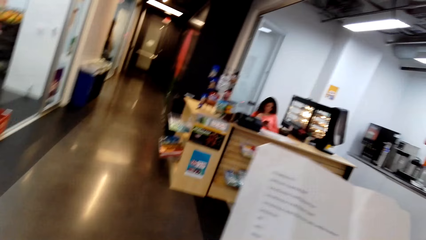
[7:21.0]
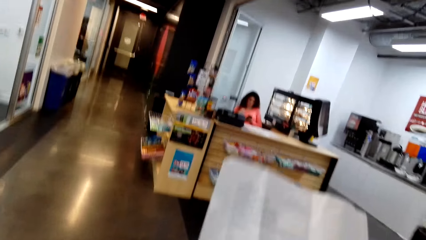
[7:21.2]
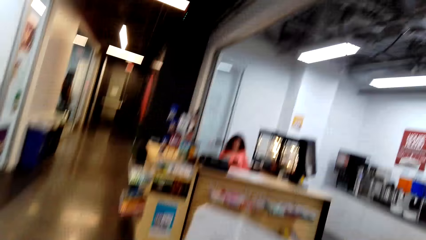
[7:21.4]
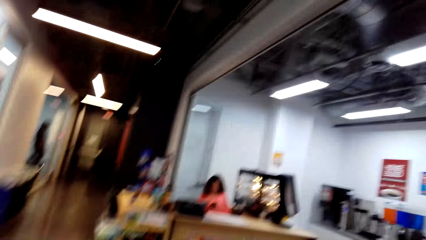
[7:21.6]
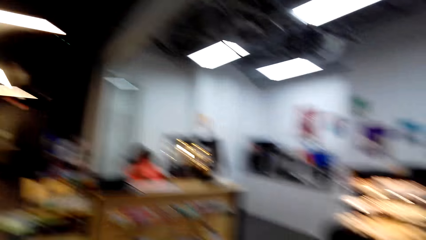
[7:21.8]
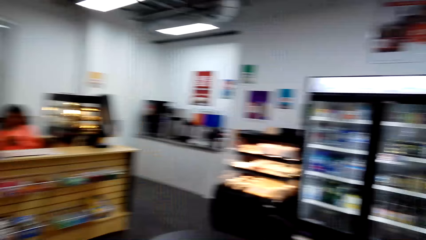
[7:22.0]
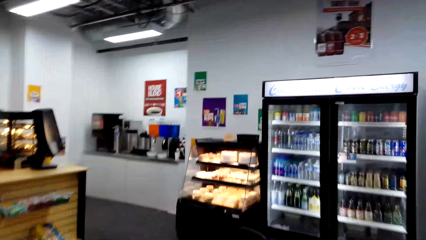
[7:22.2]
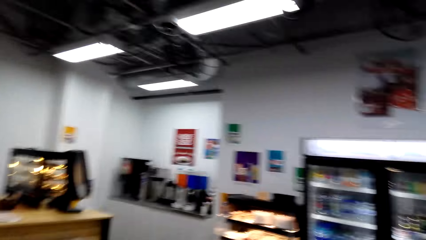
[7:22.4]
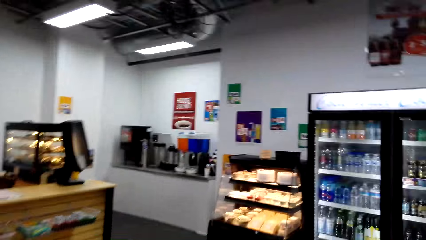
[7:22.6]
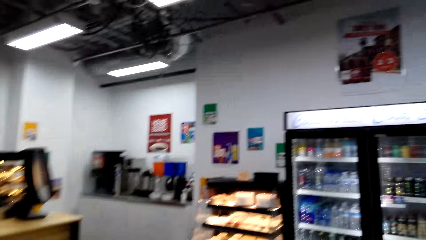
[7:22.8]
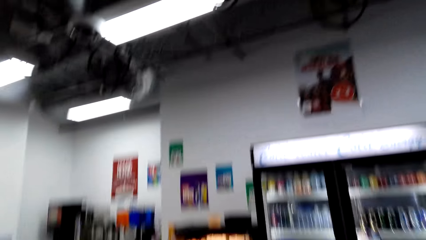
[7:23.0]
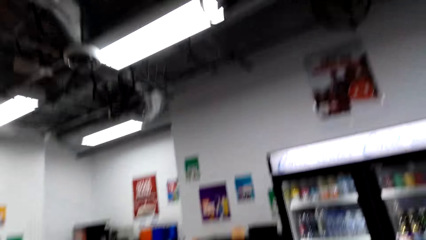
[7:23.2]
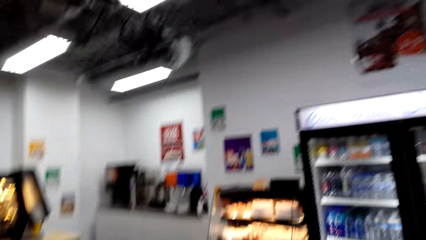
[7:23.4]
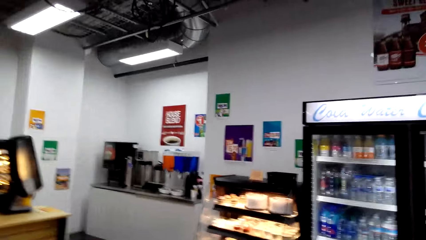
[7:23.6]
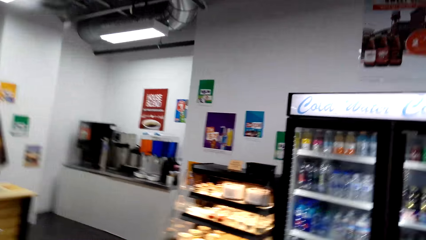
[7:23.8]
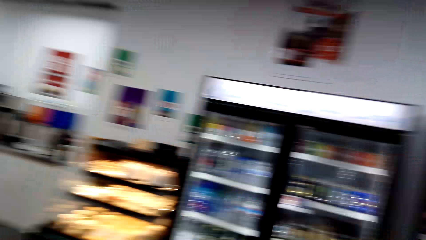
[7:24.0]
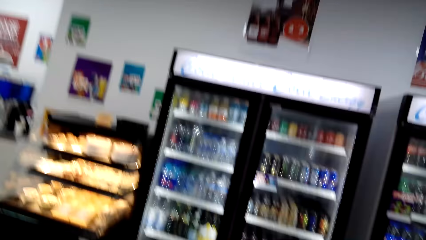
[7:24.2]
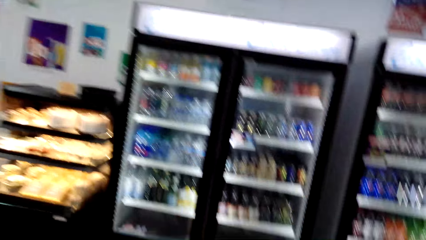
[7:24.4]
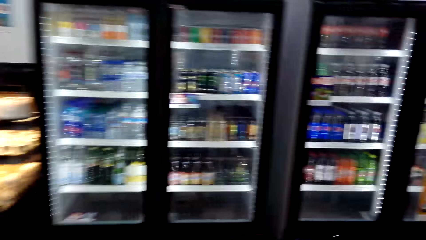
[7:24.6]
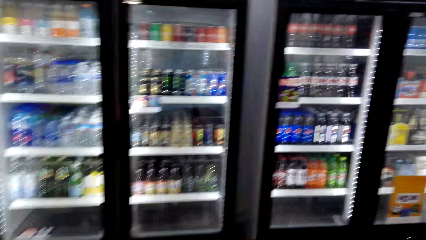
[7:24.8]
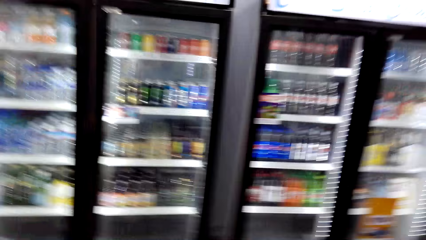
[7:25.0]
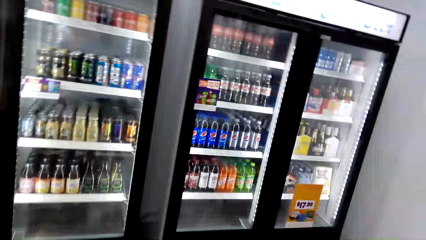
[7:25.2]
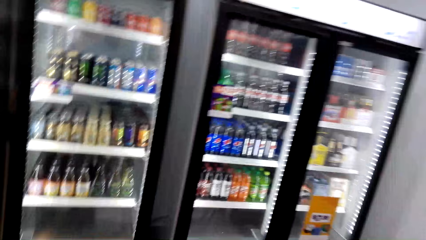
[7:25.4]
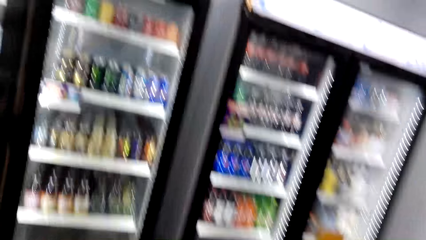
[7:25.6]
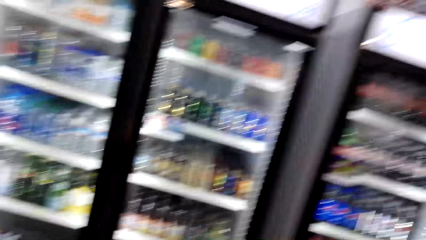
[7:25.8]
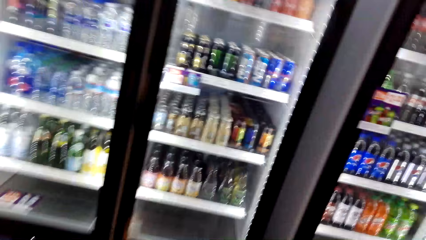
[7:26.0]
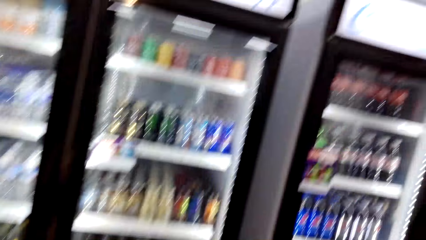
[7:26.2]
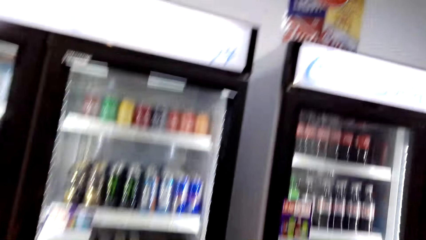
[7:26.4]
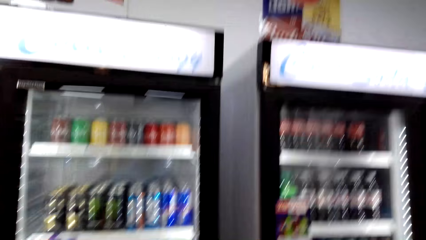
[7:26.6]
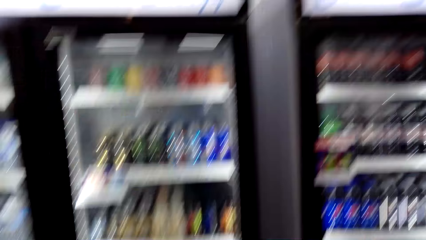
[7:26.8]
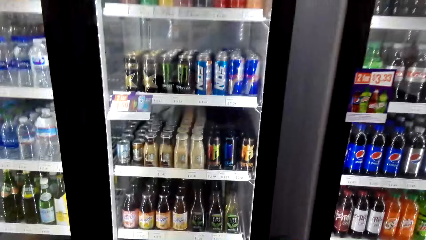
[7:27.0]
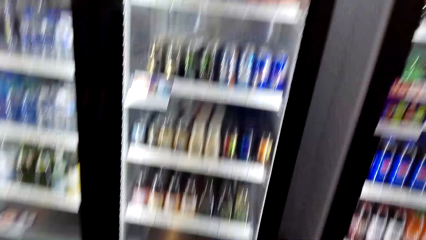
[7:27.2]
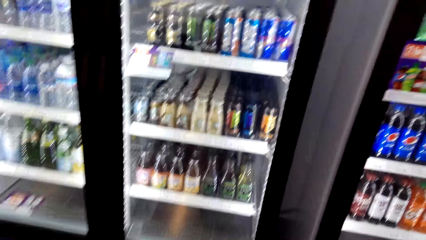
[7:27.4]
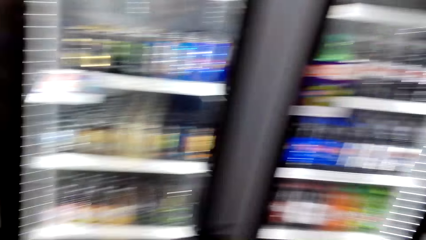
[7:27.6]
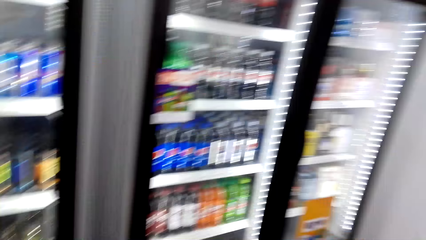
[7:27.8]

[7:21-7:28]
The camera wearer walks in the supermarket.

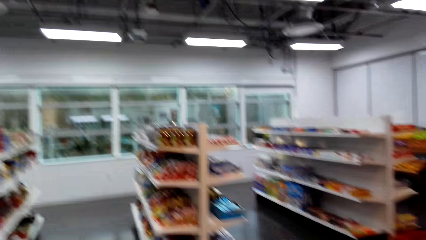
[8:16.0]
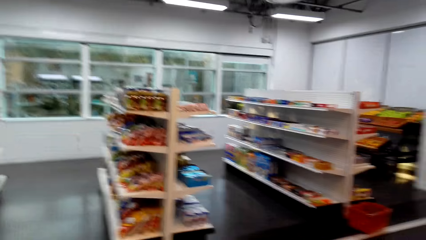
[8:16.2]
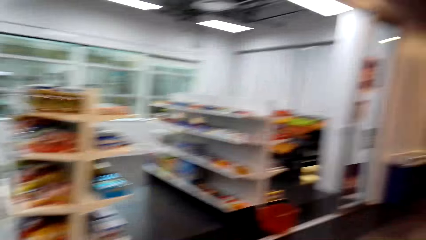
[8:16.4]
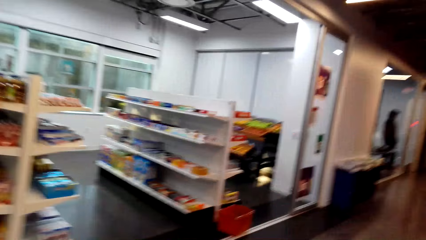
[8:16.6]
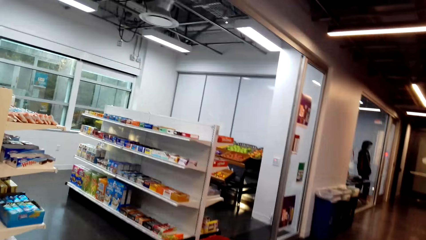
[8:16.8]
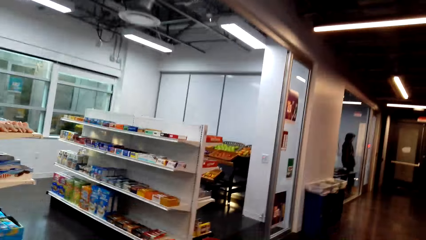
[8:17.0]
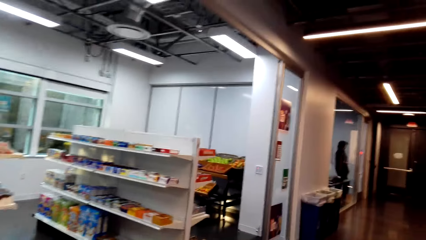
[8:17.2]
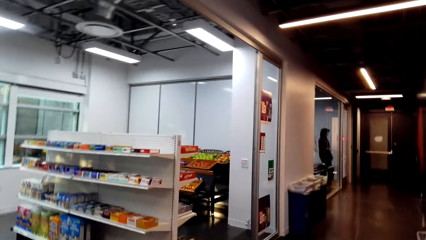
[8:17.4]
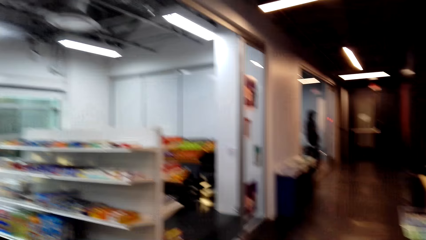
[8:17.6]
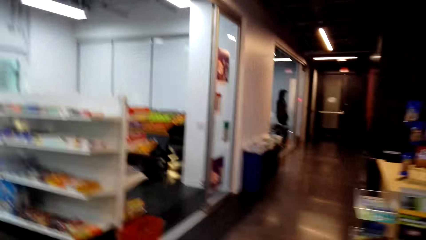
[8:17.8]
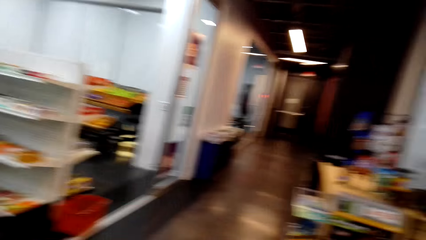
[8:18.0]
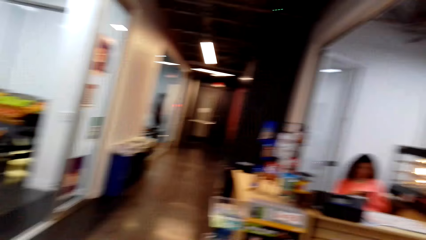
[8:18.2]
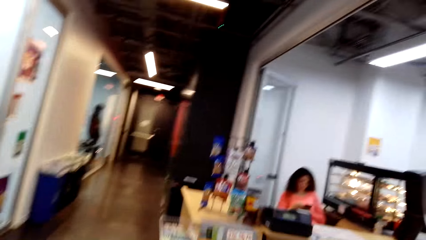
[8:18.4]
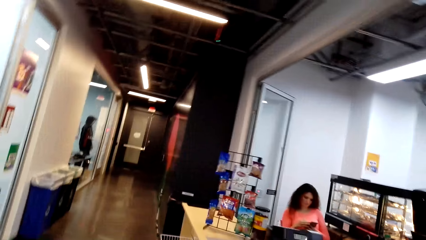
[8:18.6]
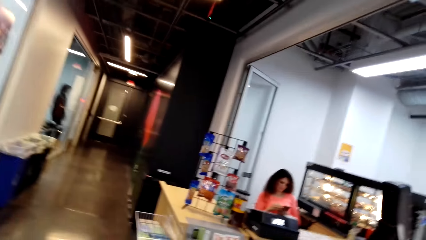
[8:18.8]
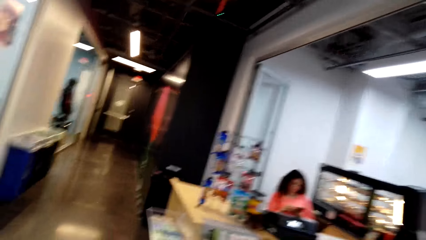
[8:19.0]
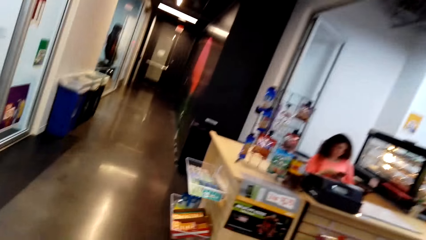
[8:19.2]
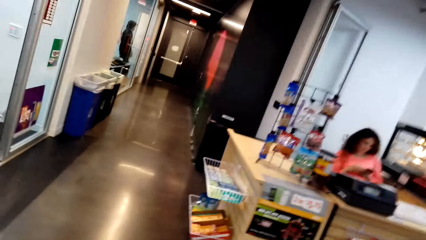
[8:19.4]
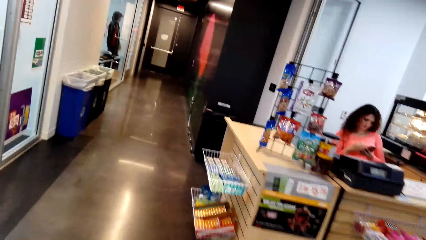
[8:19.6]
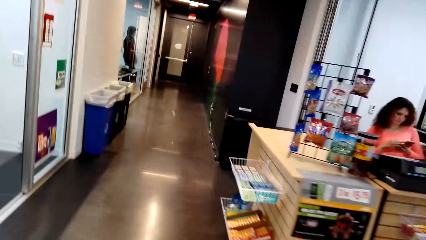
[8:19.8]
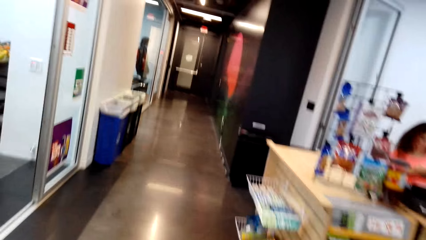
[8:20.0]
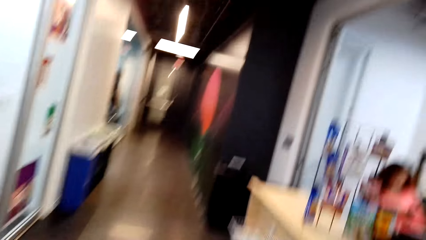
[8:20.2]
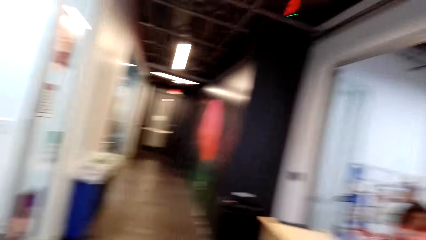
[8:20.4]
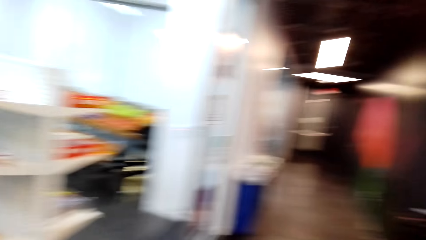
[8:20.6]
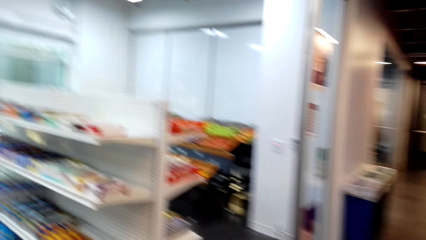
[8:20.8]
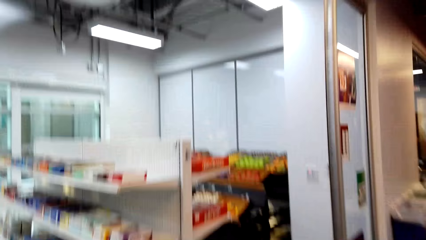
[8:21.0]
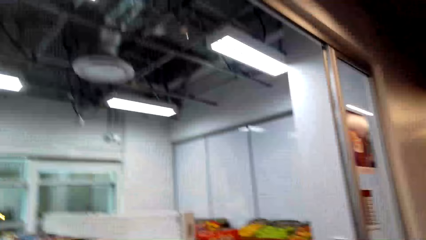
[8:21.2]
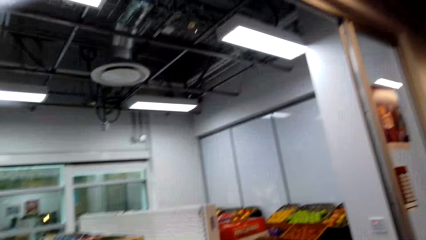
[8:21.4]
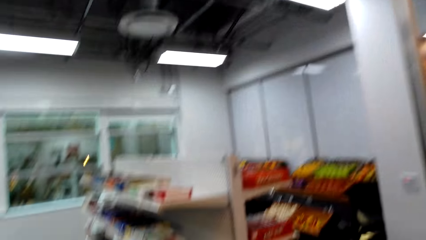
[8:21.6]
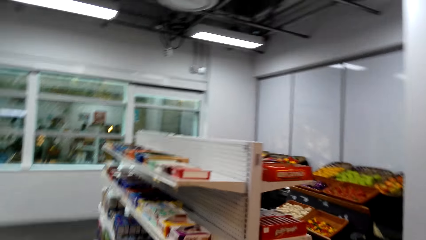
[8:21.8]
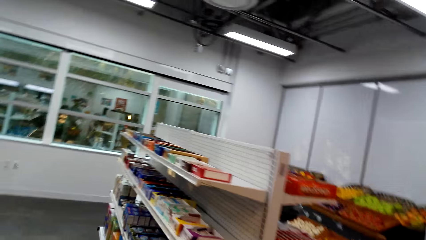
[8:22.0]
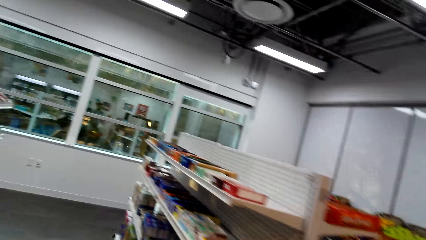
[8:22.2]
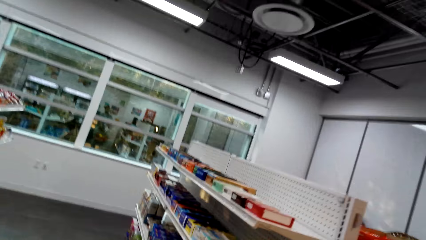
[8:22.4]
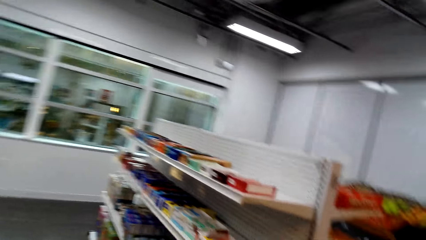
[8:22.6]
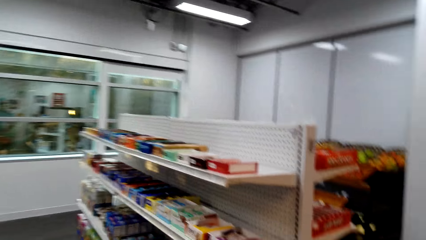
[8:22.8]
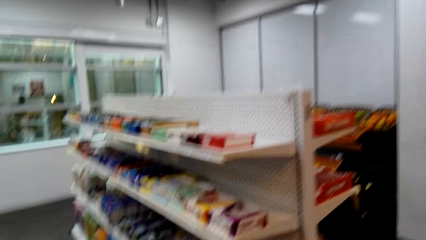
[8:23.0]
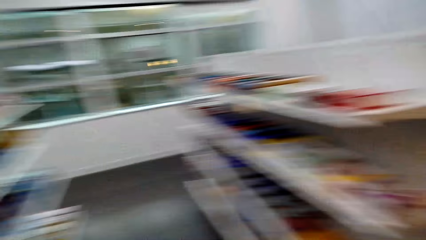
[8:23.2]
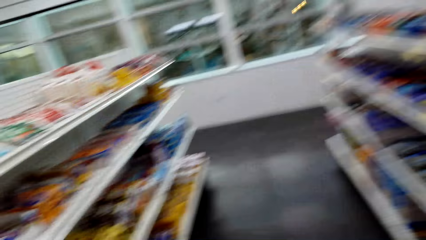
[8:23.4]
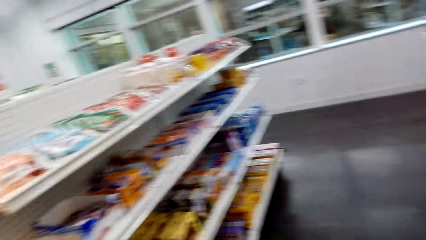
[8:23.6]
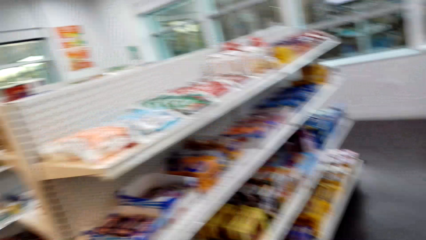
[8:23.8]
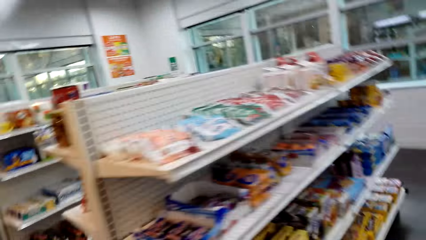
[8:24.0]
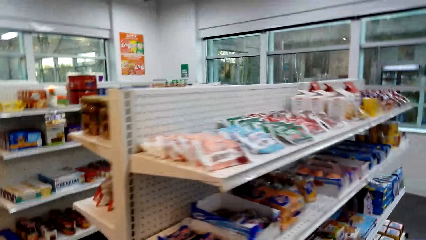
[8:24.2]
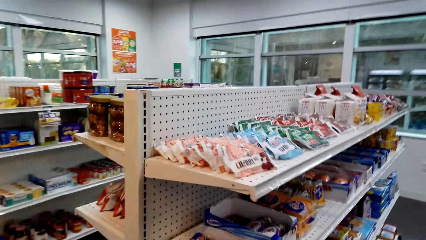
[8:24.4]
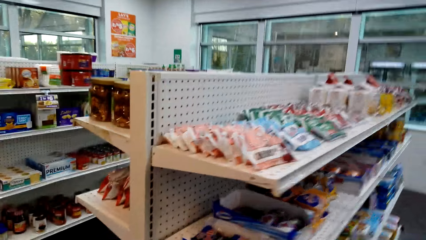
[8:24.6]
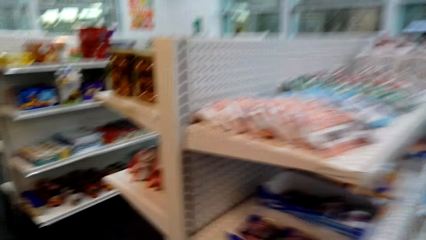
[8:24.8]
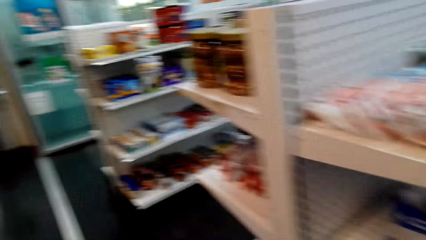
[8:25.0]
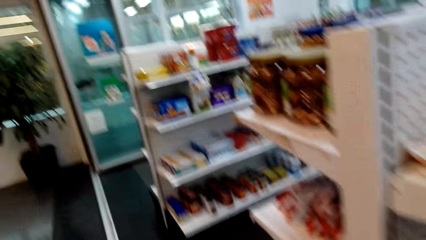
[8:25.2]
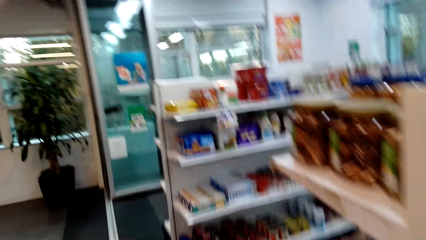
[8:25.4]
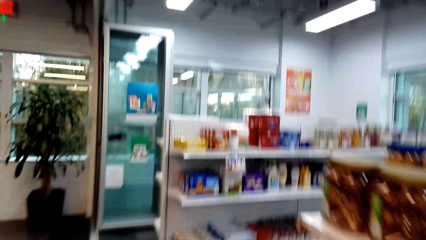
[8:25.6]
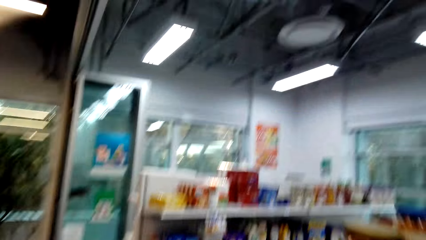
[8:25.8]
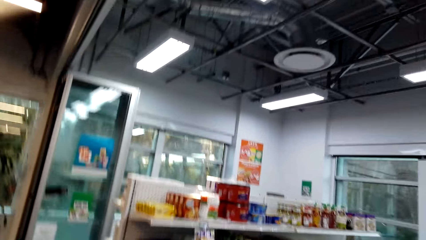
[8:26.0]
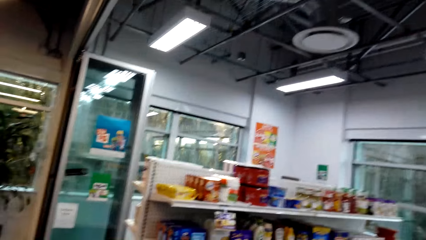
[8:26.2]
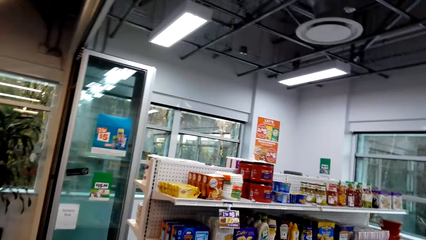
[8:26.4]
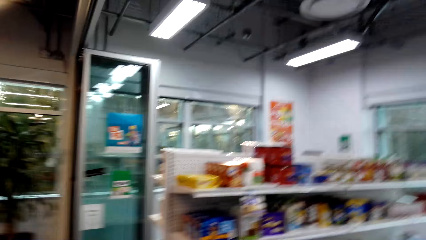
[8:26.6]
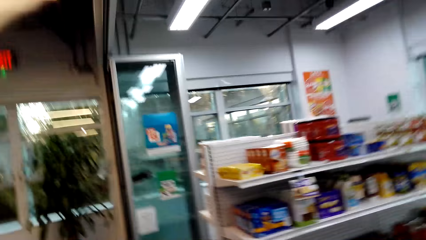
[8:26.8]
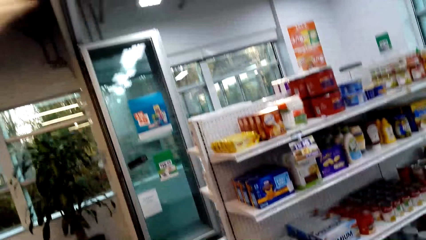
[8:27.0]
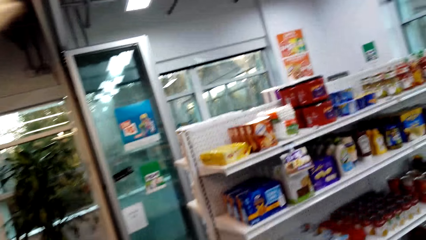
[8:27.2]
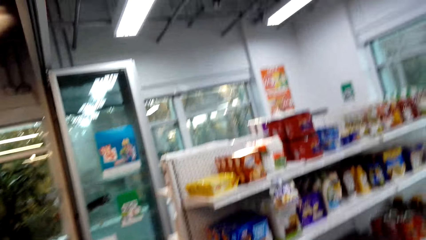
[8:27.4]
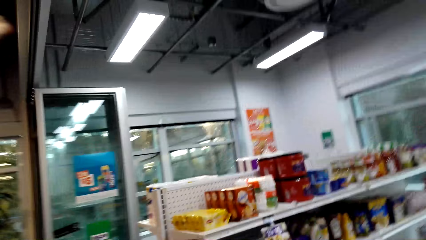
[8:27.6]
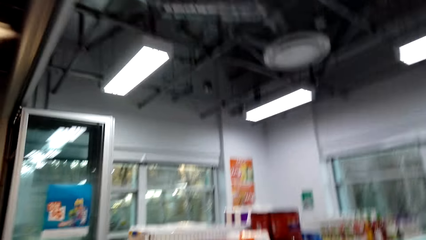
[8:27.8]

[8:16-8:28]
A person stands at the entrance. Another person operates the phone. The camera wearer walks in the supermarket.
